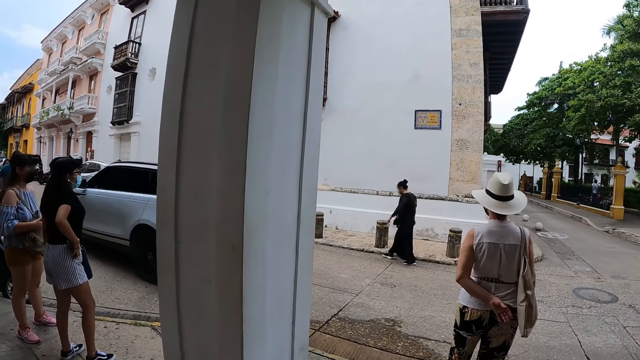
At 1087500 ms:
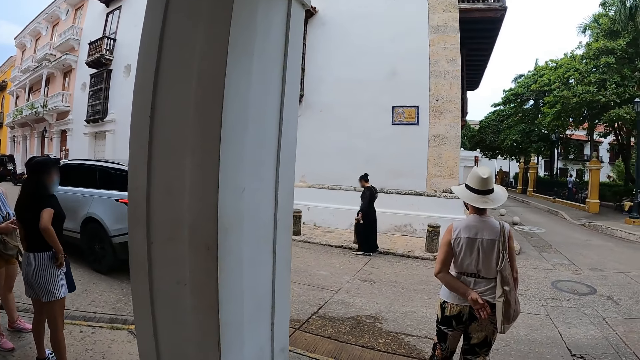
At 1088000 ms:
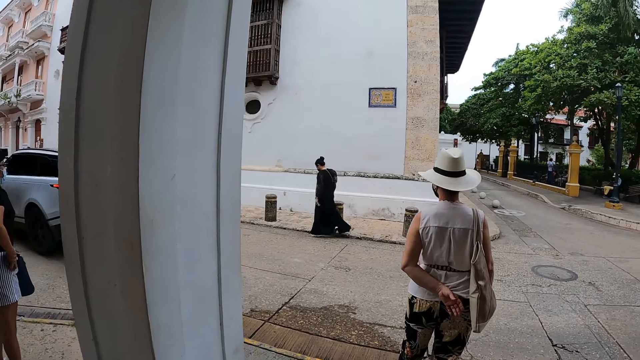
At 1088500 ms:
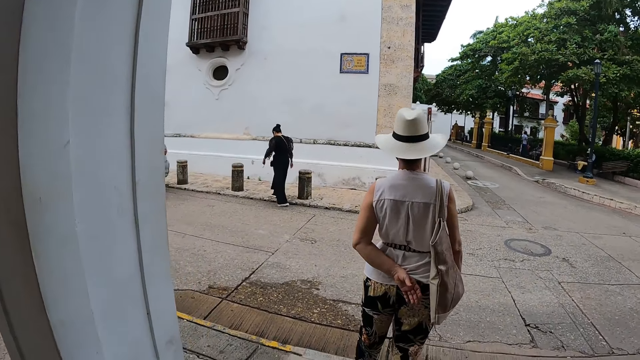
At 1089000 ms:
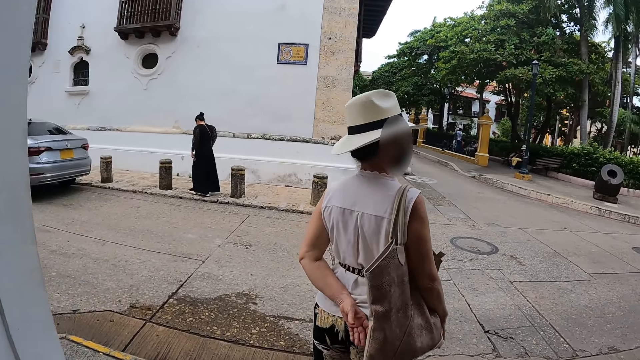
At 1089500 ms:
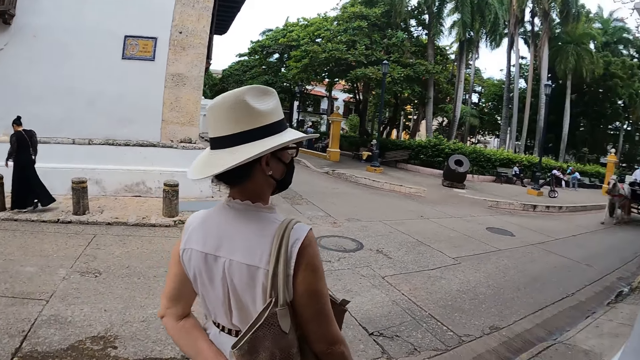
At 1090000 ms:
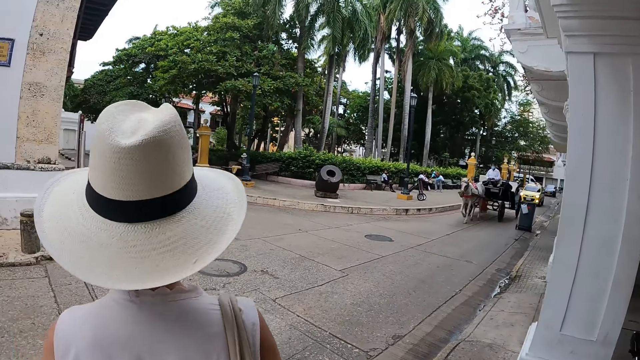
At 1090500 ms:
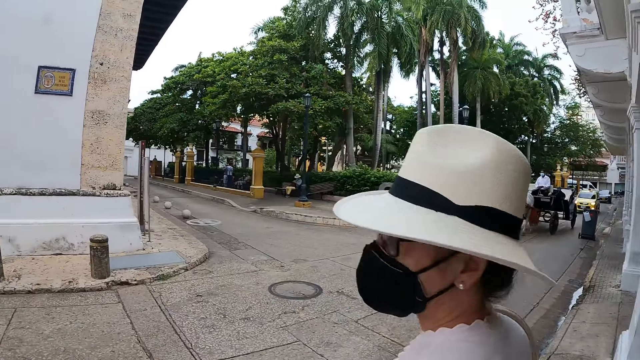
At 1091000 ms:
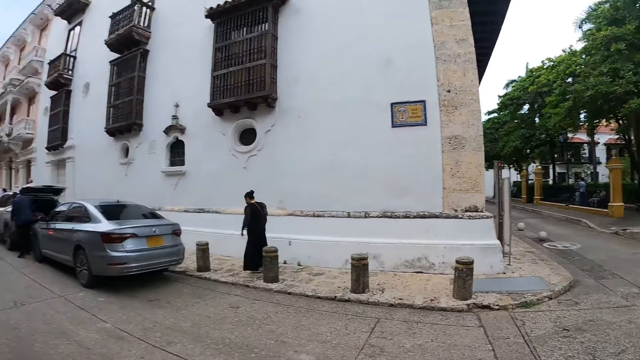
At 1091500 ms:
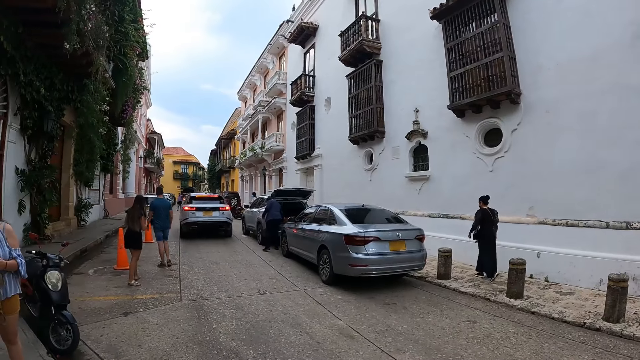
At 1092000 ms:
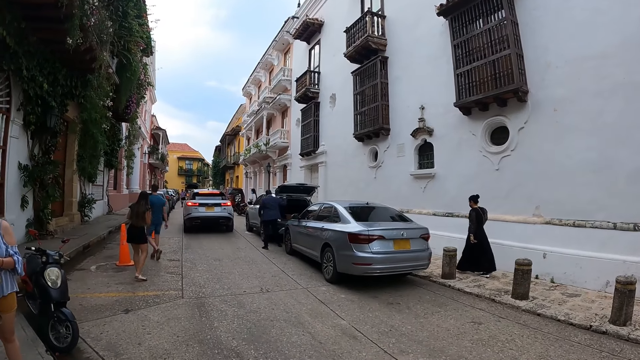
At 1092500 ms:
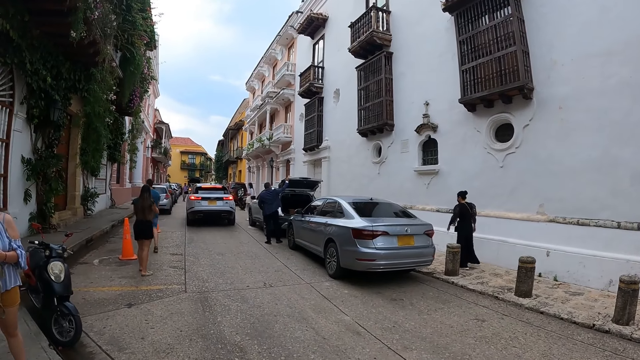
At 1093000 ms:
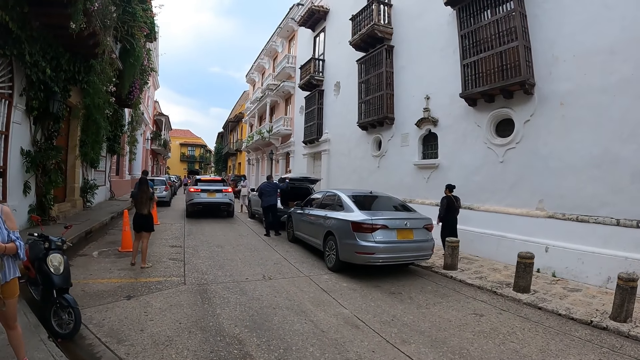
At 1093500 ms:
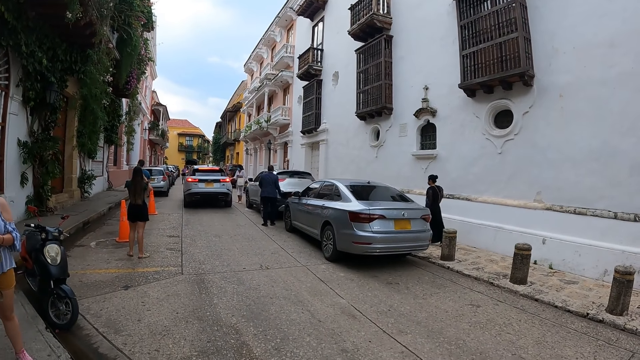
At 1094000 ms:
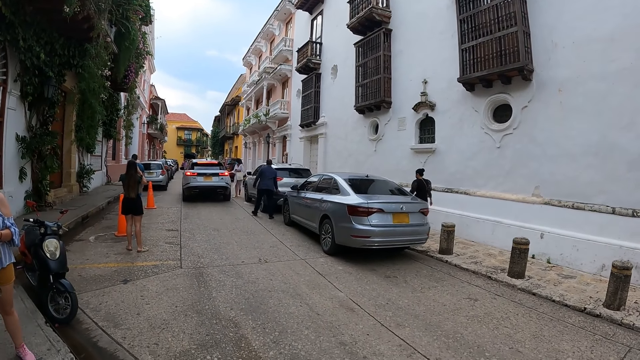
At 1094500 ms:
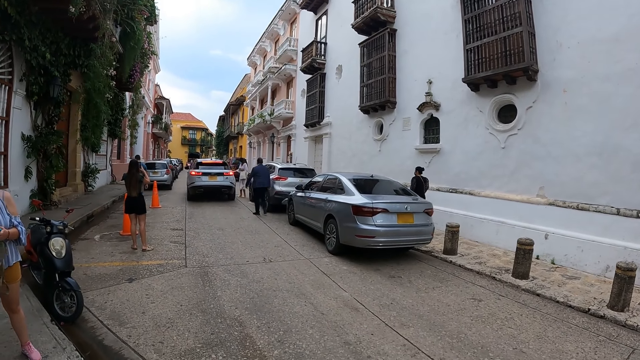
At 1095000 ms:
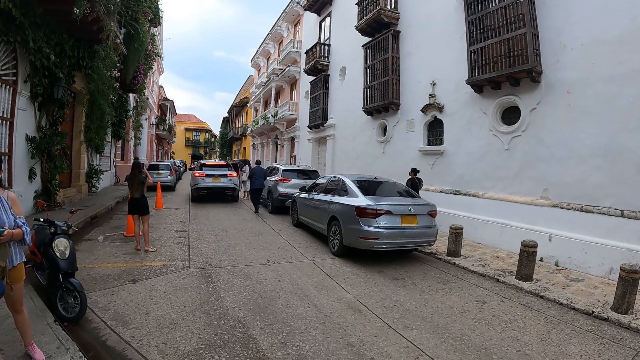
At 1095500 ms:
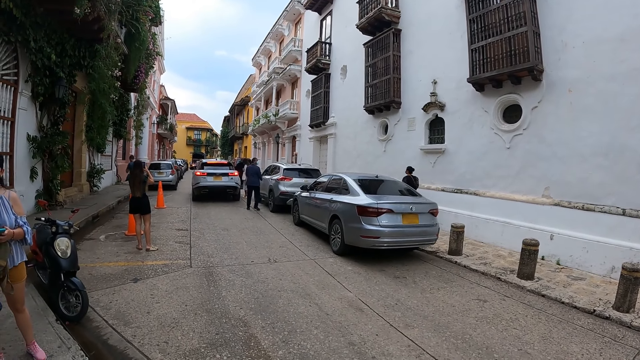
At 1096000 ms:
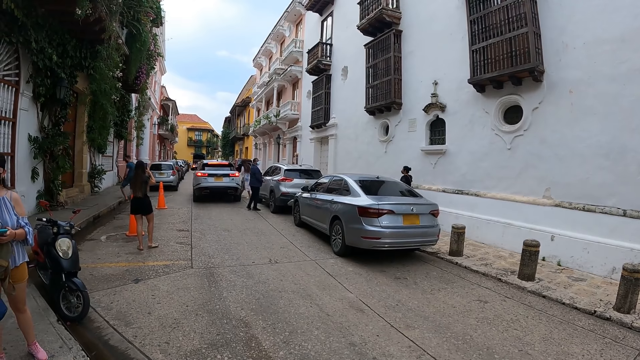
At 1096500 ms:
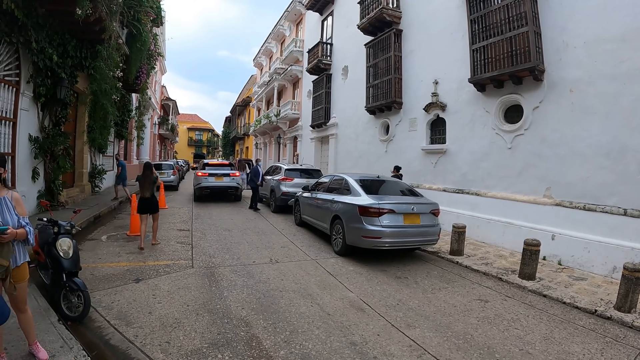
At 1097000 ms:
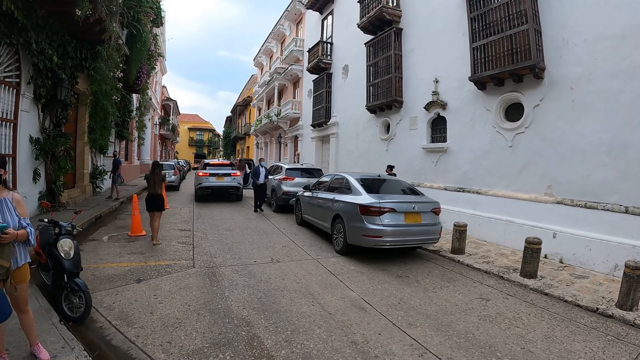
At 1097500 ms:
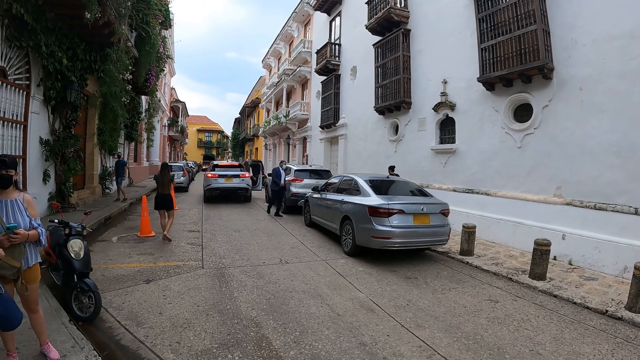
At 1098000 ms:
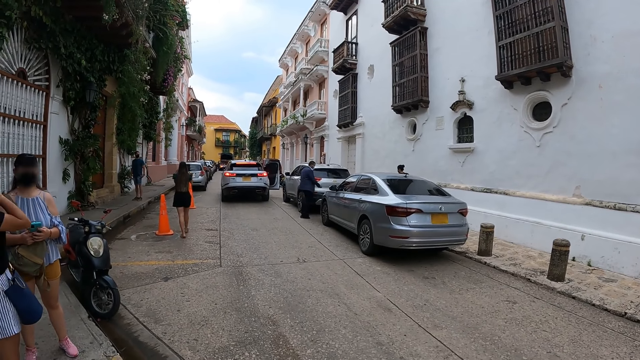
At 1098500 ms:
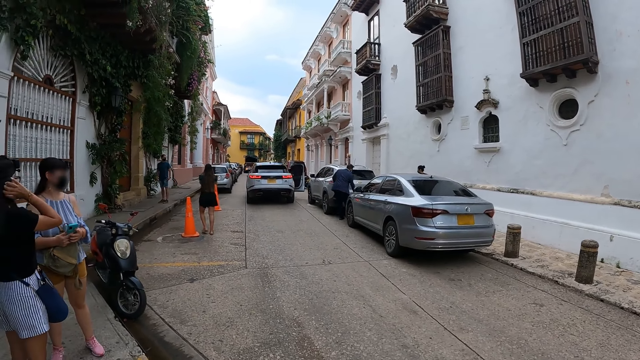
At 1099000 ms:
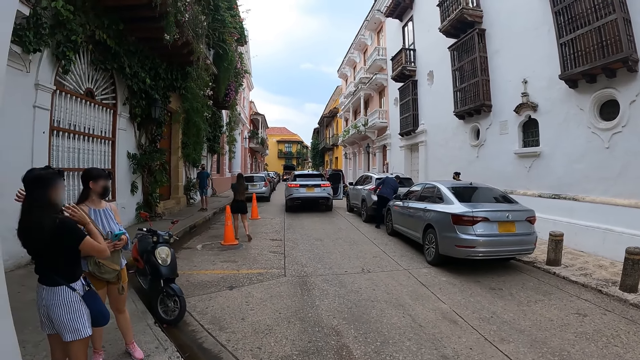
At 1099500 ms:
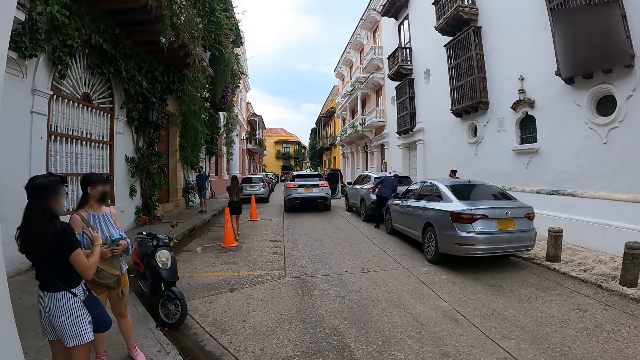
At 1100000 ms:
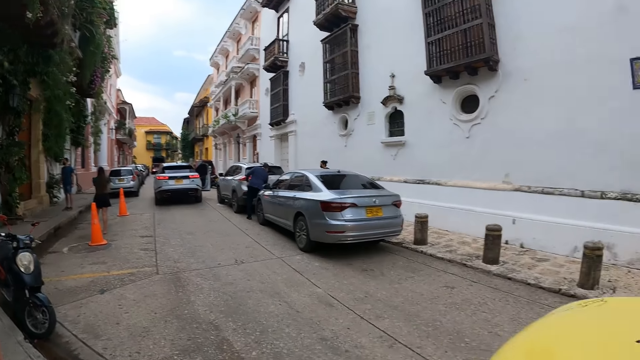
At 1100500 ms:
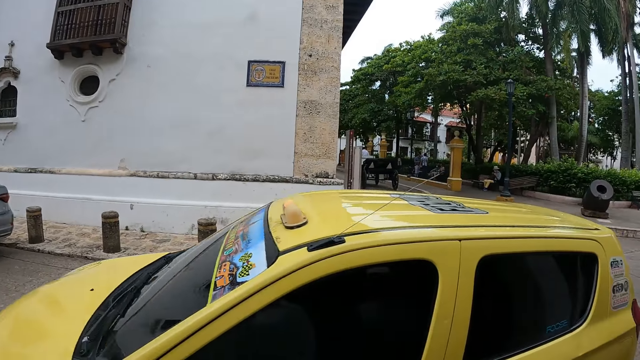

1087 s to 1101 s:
A person and another person look around the road. The camera wearer looks around. Another person takes photos of a flower plant in the building. The camera wearer looks around.

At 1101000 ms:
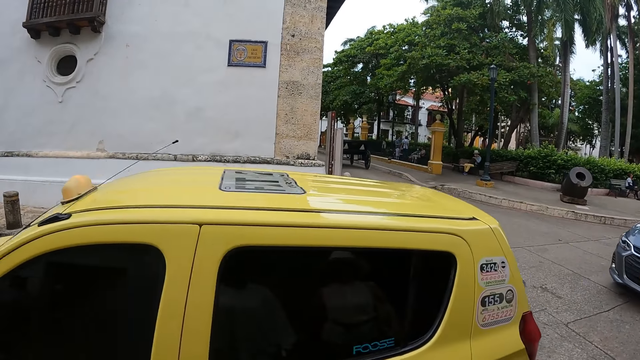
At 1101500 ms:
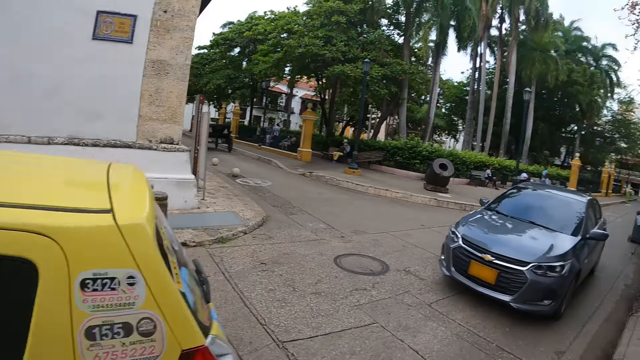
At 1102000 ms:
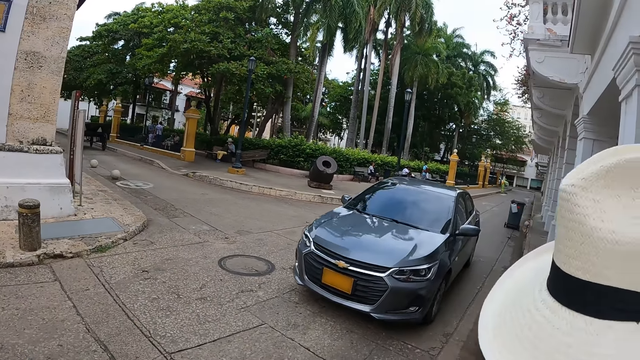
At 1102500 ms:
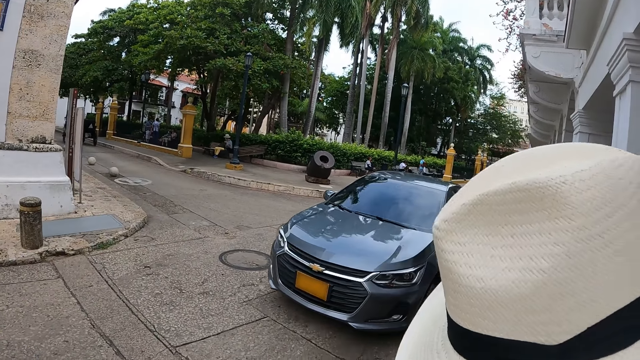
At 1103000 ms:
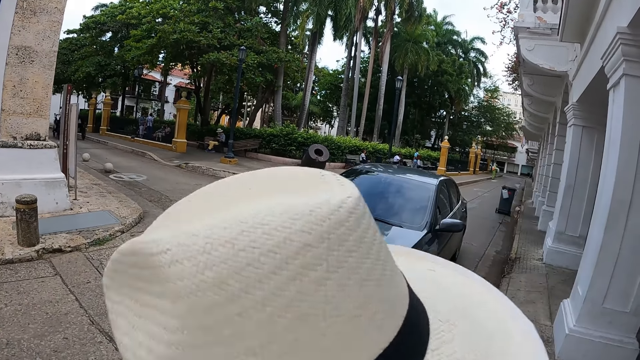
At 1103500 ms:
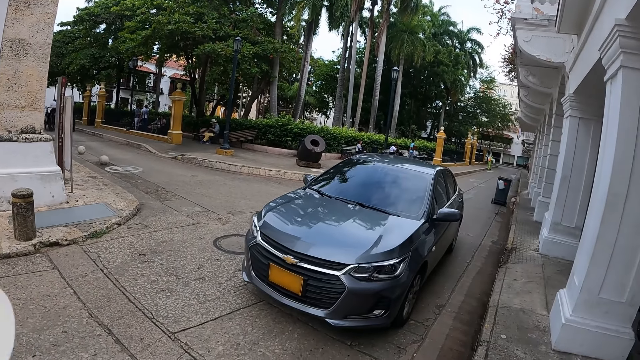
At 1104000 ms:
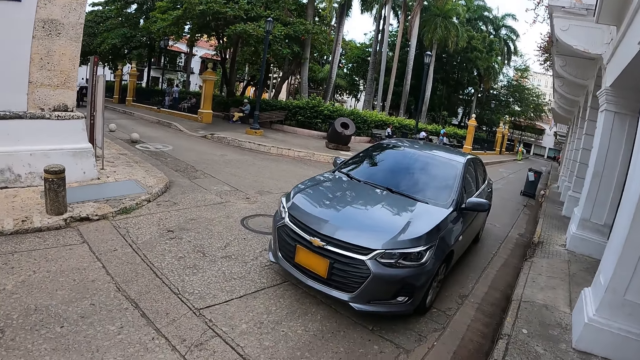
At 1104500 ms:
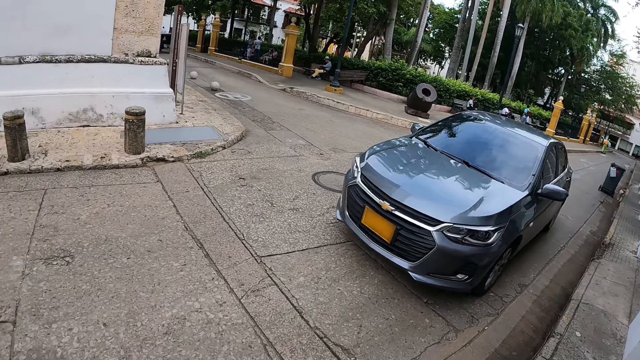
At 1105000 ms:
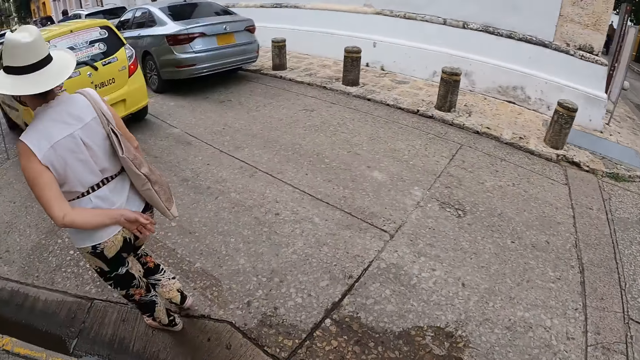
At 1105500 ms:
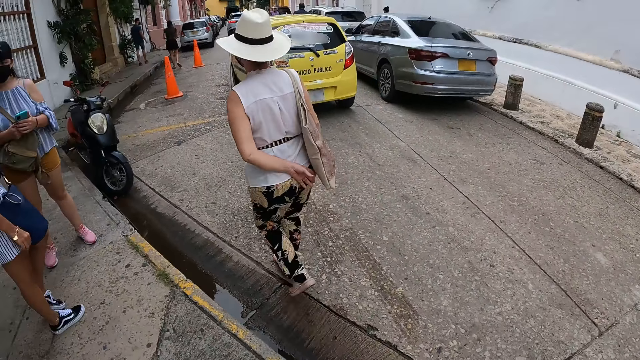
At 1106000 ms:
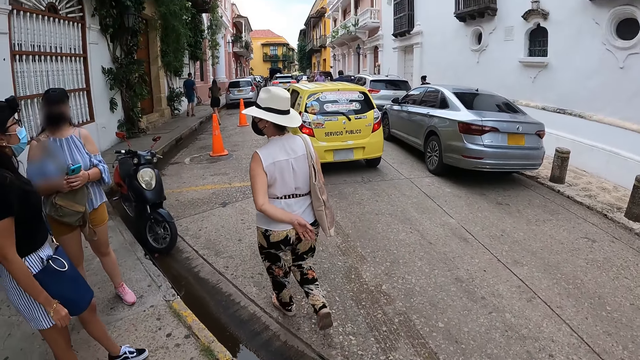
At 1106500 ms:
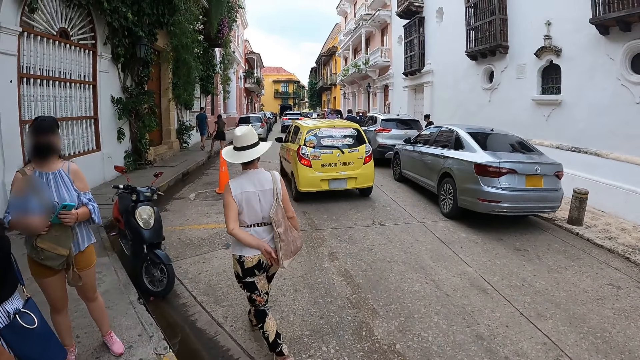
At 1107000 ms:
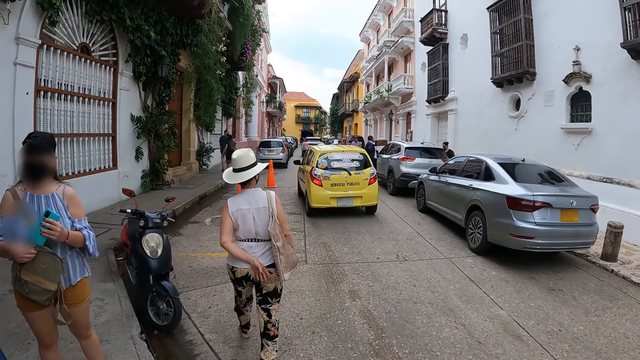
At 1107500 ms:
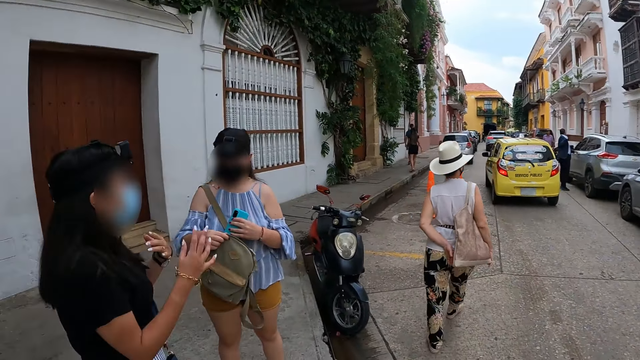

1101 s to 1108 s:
The camera wearer crosses the road. They walk on a road pavement.
